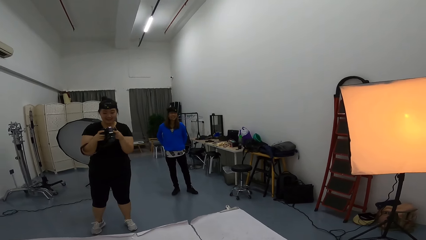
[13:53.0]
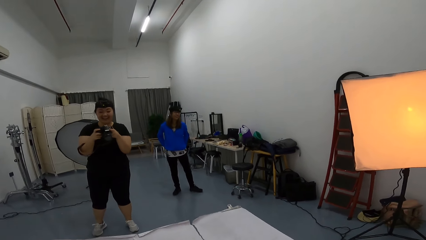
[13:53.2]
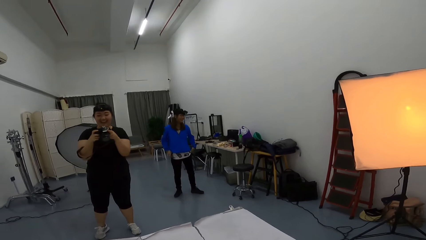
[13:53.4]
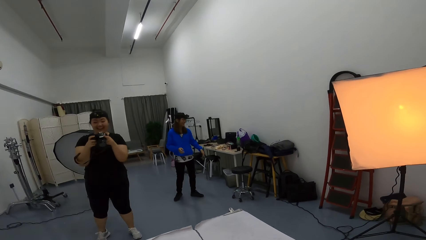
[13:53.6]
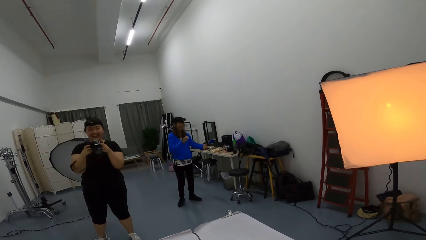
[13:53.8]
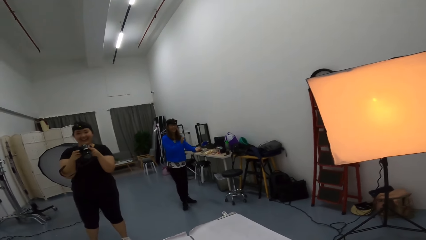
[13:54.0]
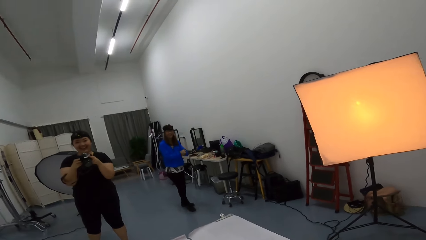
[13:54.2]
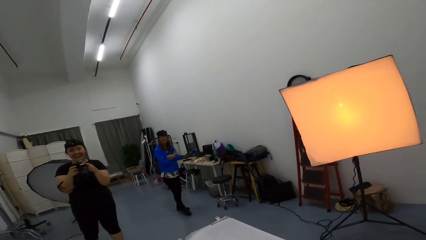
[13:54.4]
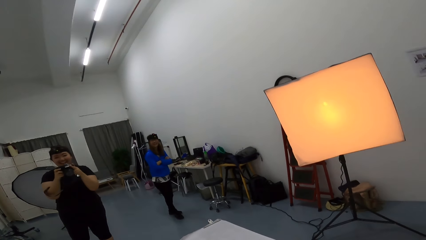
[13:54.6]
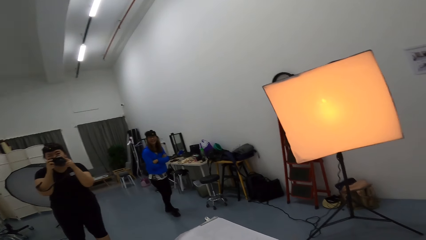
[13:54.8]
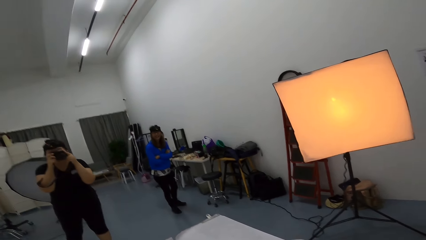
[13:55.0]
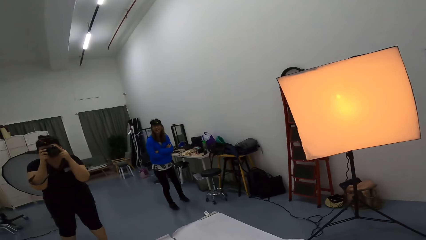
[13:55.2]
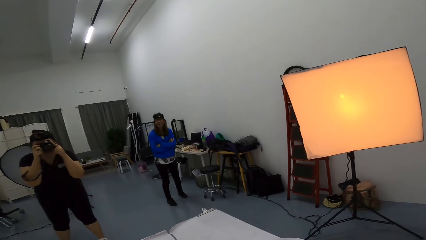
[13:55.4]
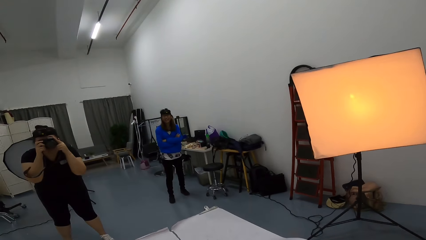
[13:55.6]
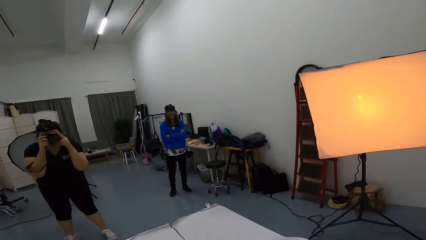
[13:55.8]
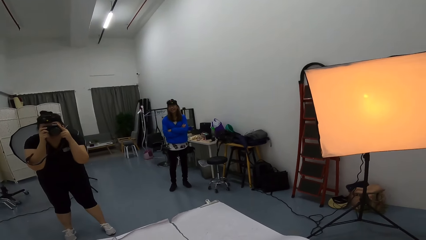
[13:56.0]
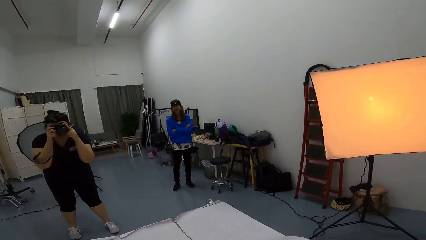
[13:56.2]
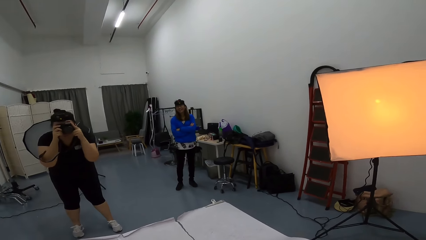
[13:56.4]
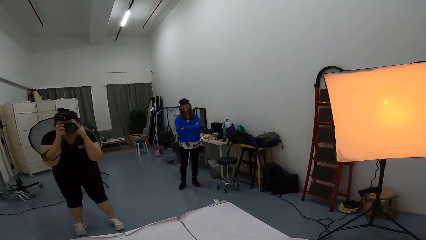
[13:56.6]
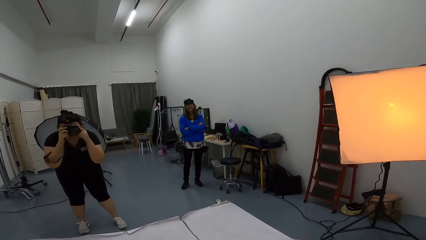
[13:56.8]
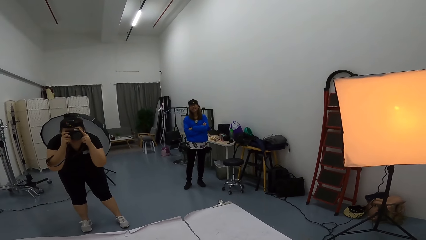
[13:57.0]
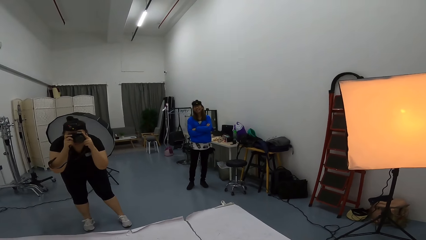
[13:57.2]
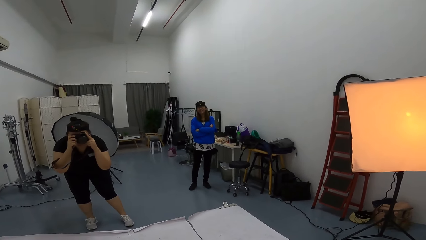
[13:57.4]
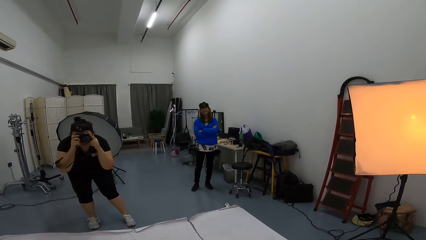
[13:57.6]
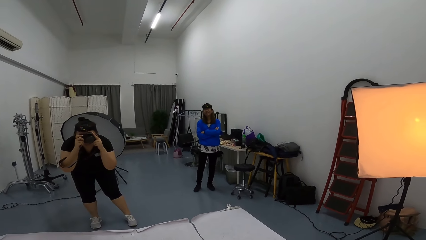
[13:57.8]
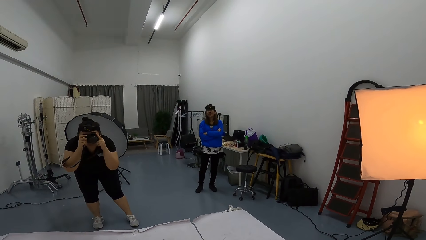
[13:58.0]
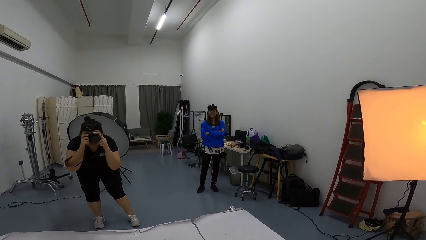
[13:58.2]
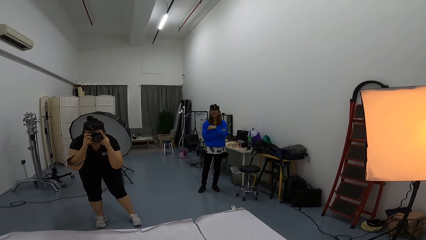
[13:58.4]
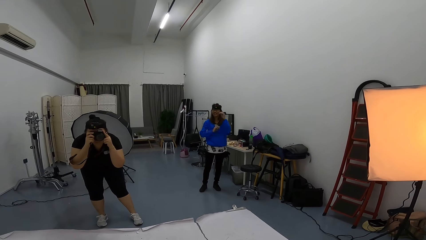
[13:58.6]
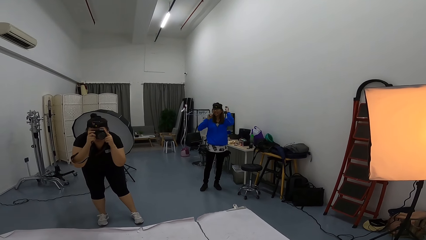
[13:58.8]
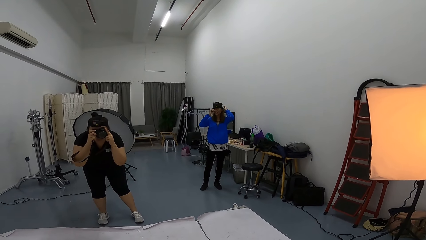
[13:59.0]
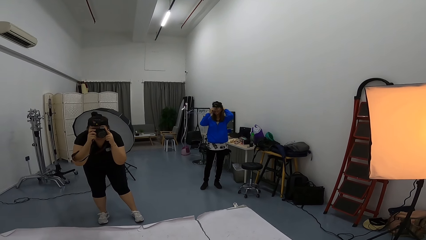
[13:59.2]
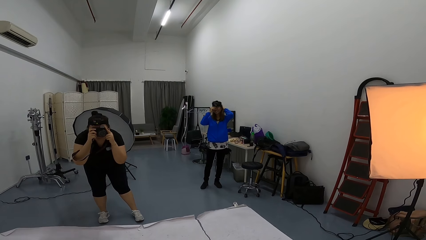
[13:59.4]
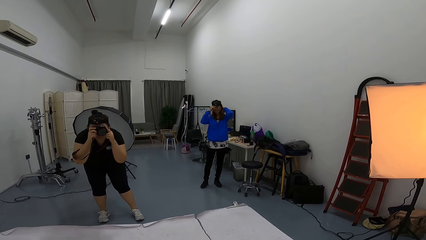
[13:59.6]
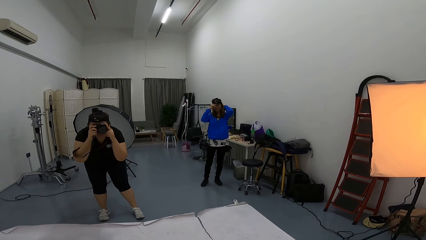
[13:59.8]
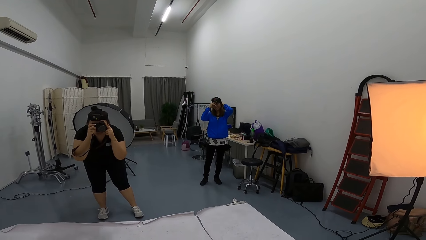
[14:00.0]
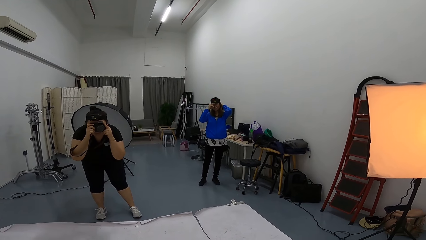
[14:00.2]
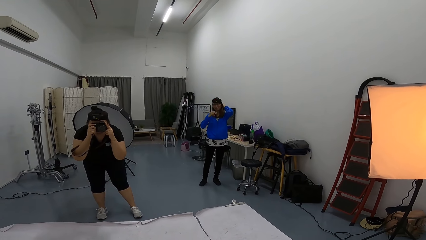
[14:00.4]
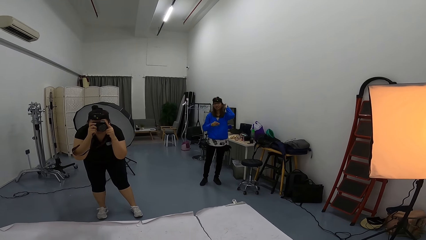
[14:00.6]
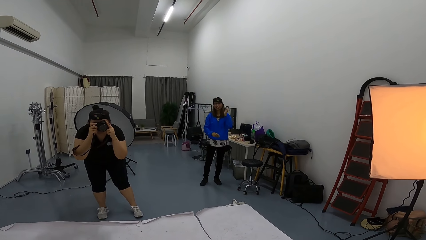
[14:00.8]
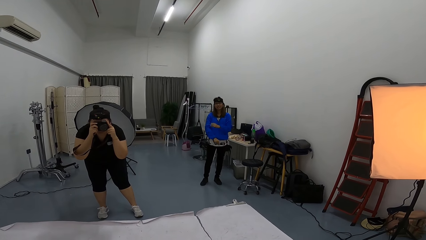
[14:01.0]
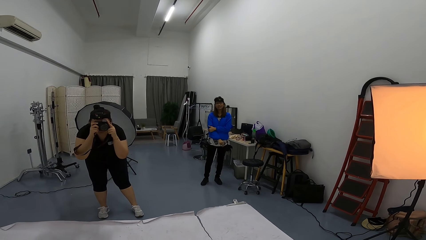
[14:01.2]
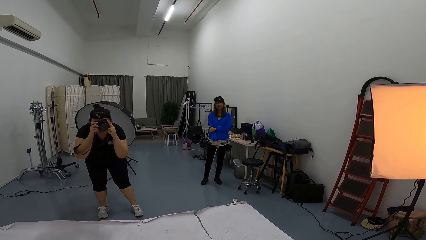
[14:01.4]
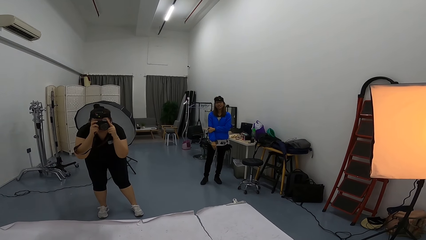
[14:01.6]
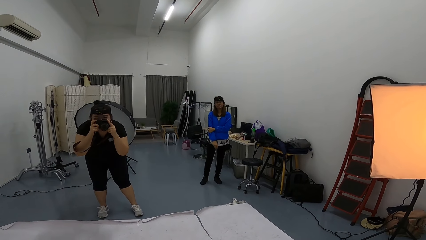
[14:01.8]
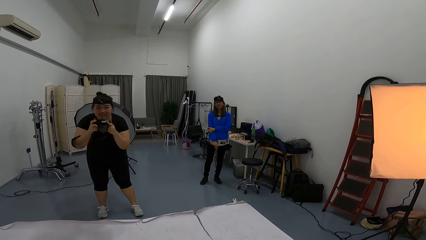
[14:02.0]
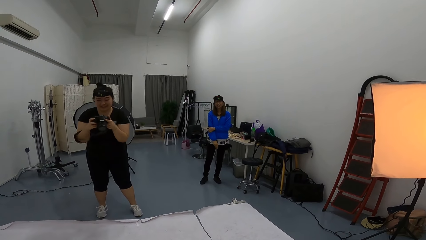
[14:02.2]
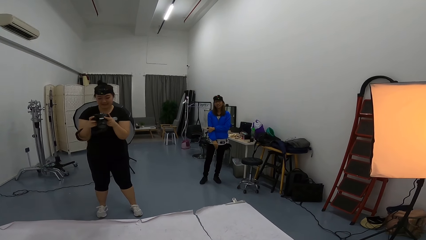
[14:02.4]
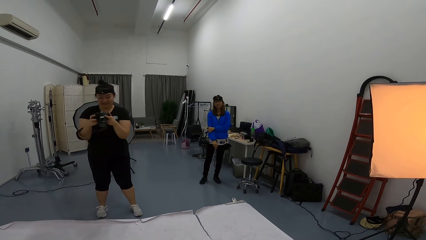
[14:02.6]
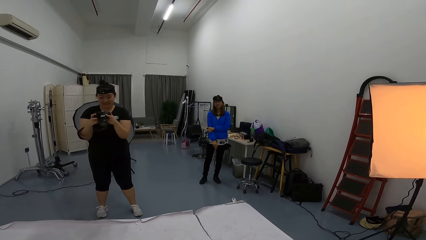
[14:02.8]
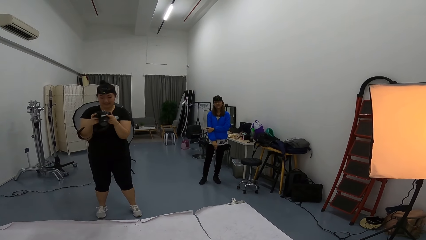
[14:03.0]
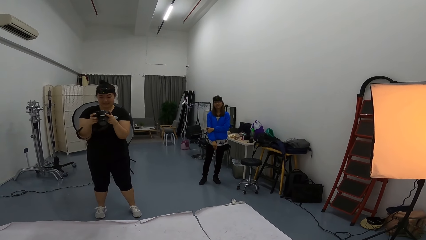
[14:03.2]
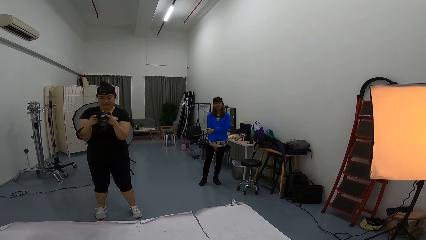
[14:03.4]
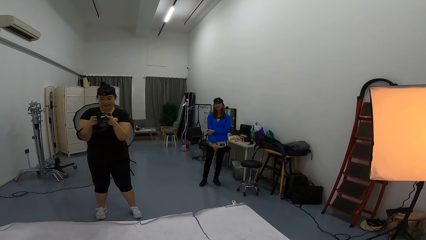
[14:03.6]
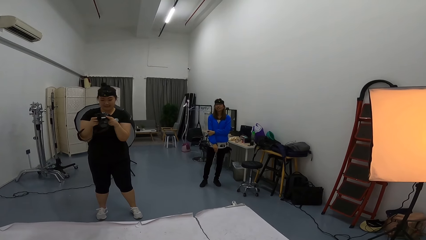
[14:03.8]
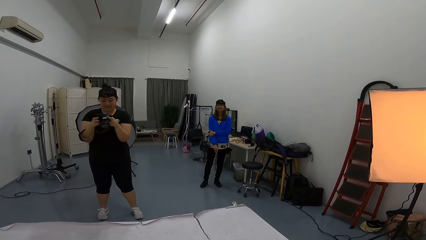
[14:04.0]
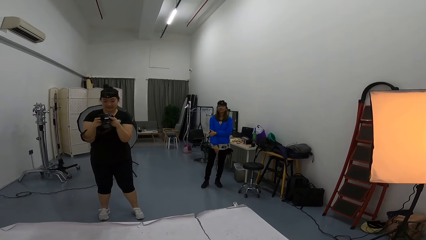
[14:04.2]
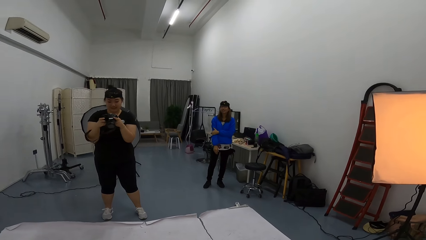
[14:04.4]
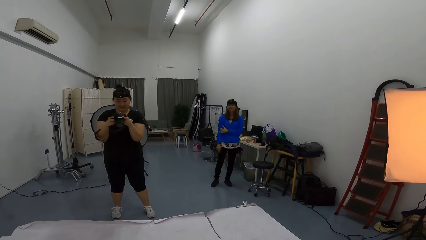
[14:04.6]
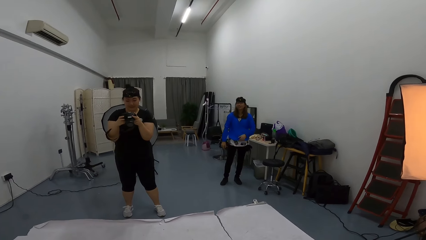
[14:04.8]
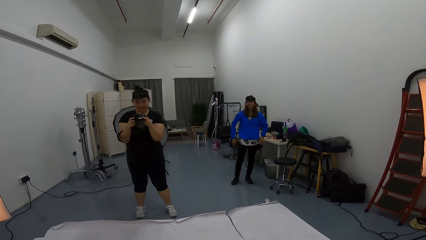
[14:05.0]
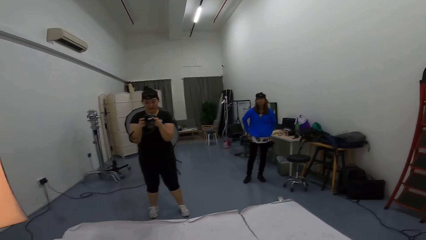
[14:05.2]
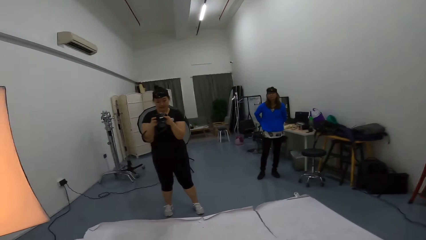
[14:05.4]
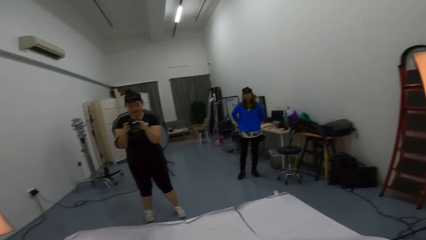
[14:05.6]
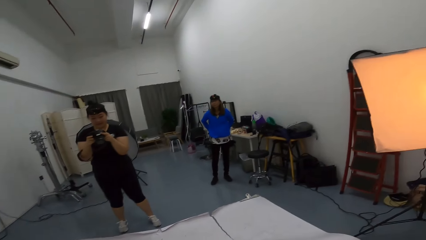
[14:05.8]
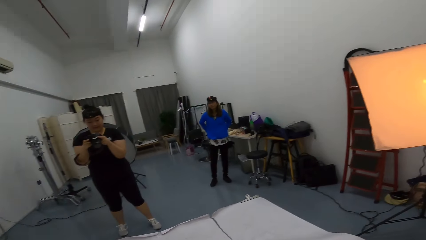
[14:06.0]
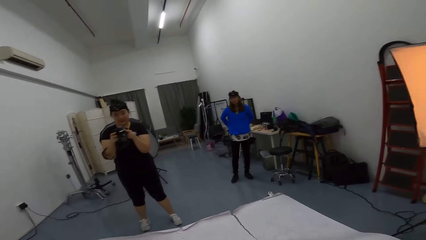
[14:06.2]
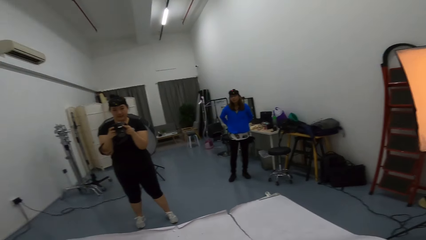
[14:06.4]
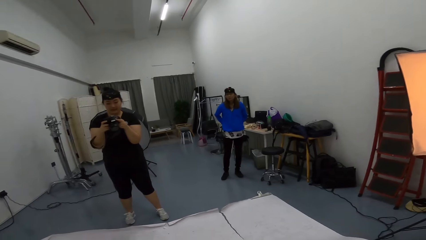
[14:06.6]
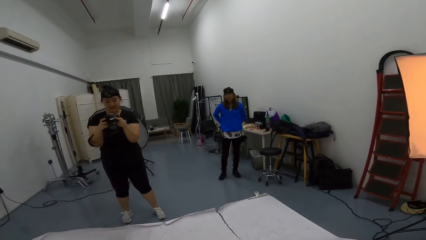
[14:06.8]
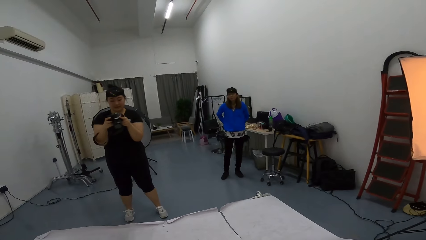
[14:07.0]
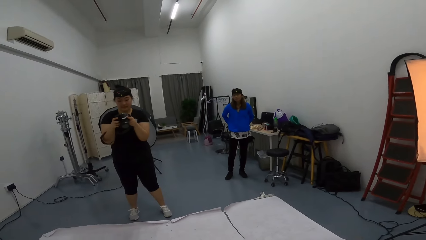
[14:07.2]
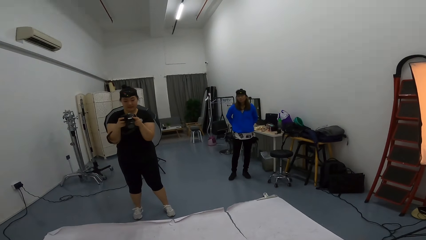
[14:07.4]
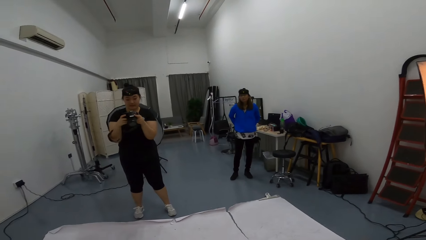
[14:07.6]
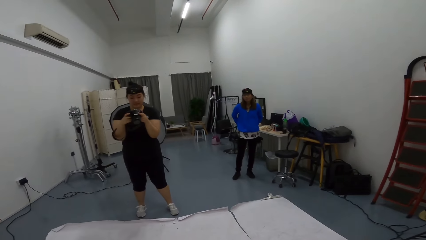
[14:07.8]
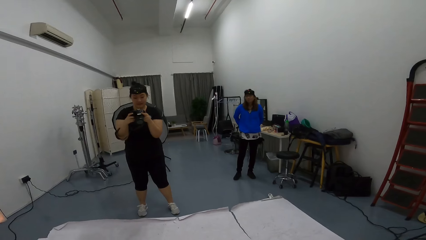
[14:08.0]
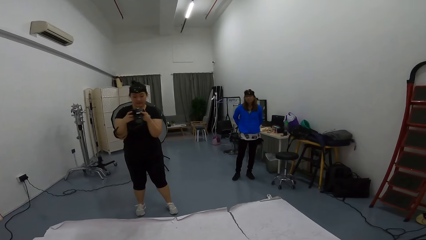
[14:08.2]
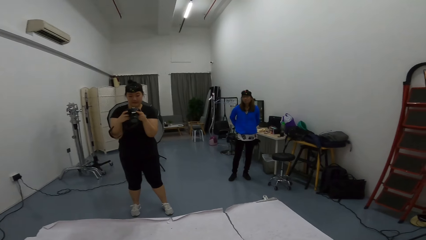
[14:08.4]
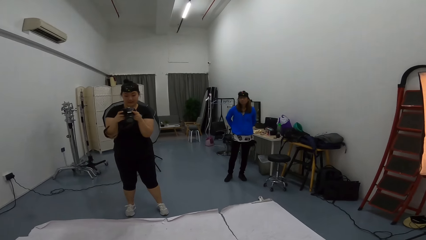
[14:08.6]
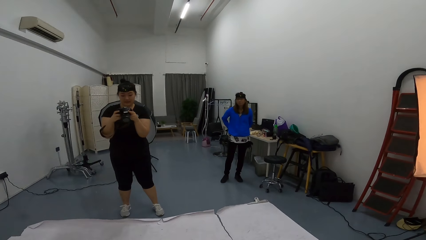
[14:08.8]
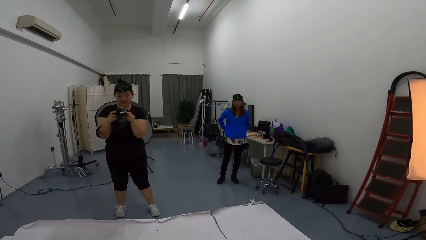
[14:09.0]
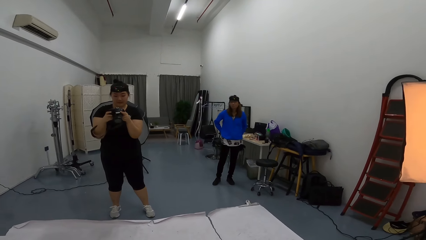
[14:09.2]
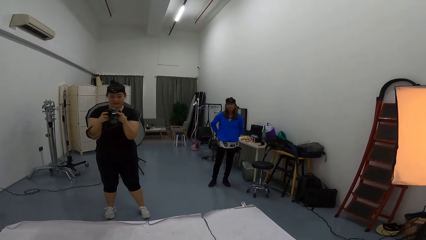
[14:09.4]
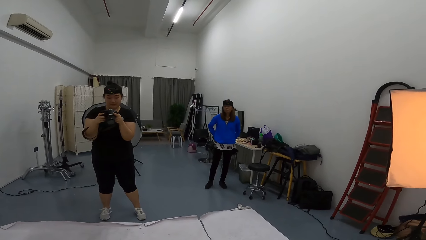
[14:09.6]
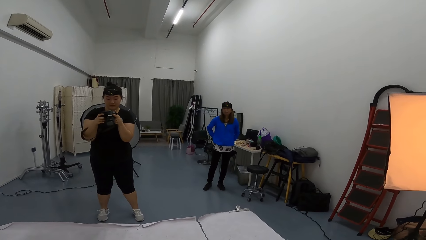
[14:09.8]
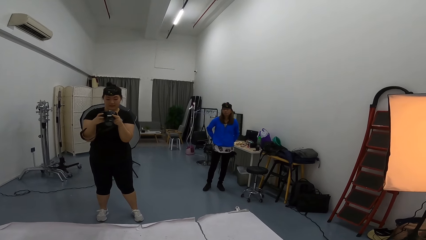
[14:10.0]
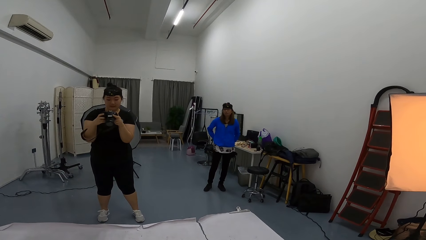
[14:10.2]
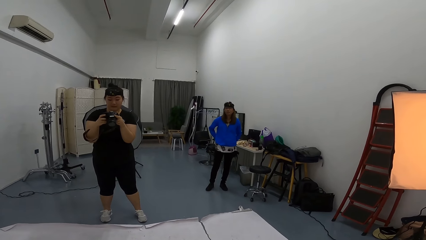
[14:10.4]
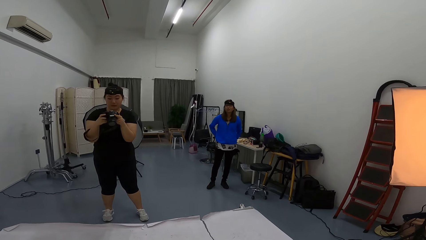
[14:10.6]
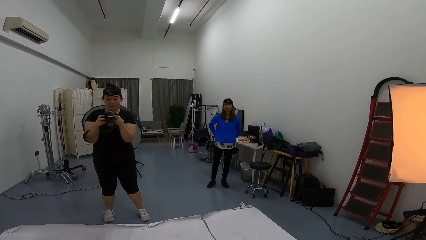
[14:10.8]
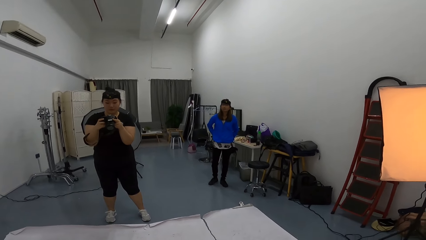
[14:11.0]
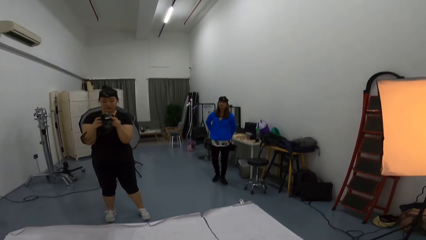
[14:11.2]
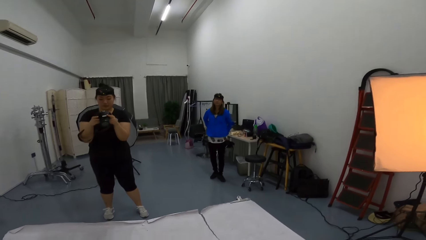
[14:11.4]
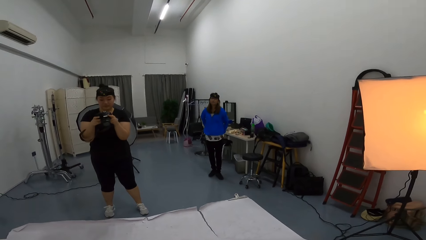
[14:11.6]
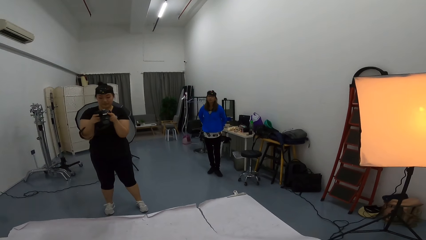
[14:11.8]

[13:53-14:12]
A woman laughs in the studio room. Another woman claps her hands together in the studio room. The first woman takes pictures of the camera wearer in the studio room. The other woman adjusts her hat in the studio room. The first woman looks at pictures on her camera in the studio room. The camera wearer converses in the studio room.
